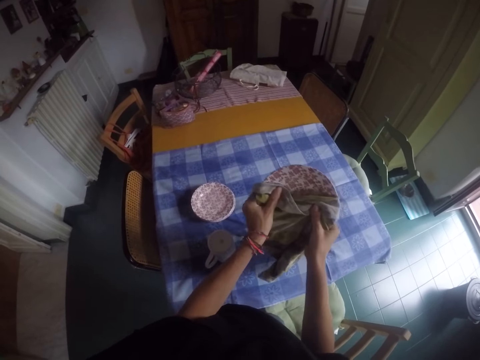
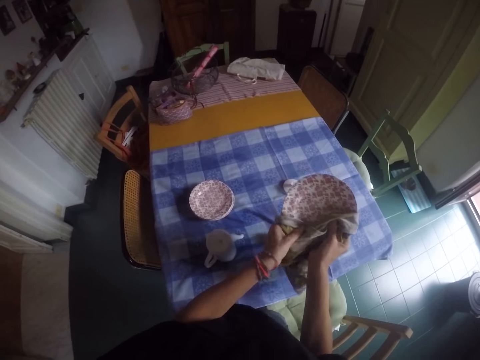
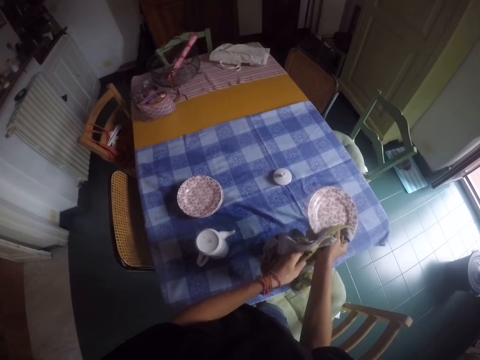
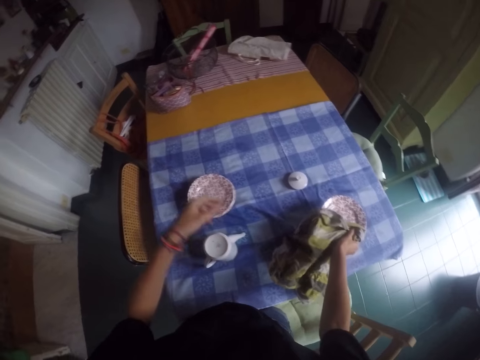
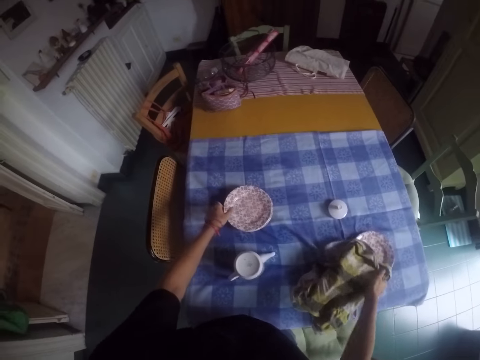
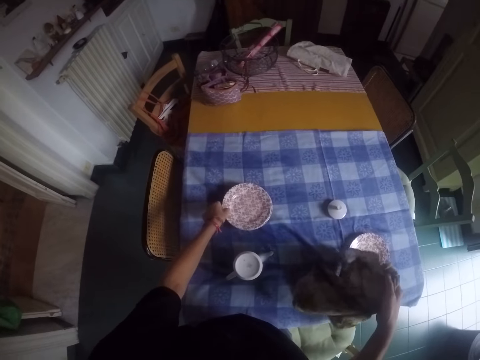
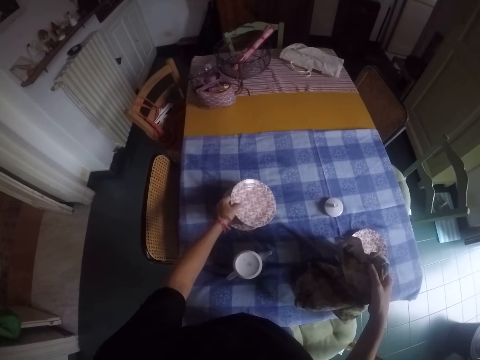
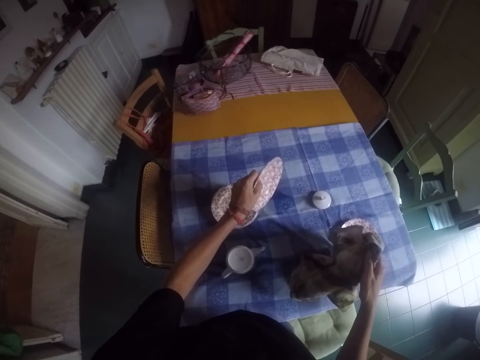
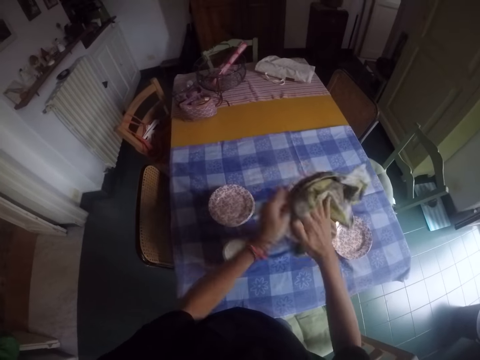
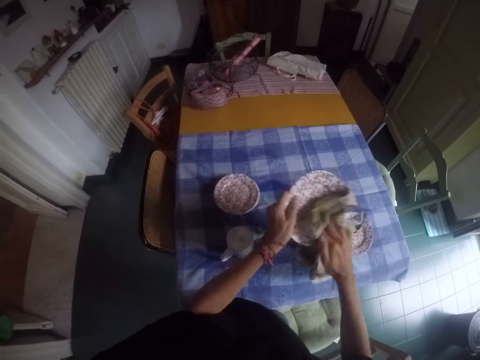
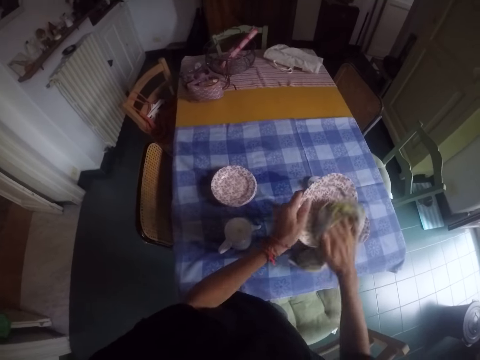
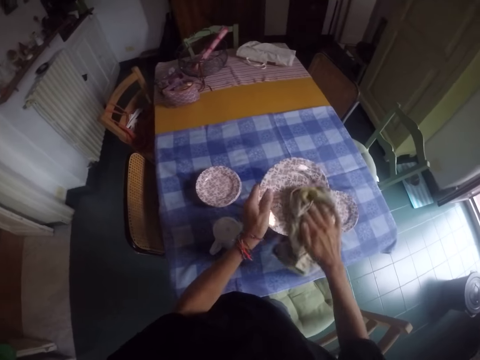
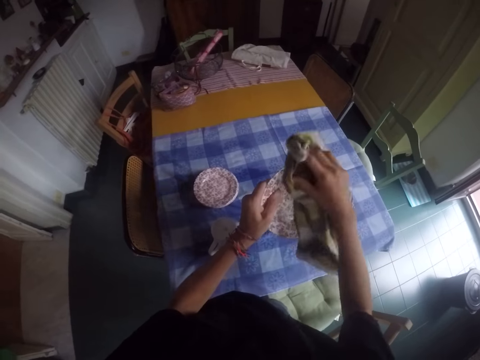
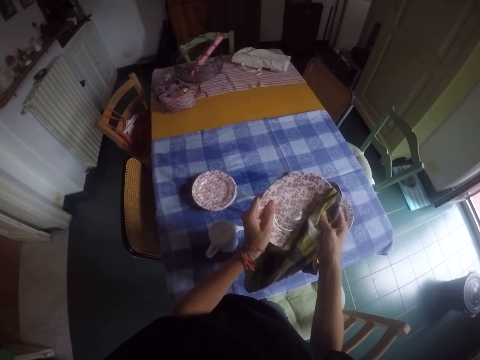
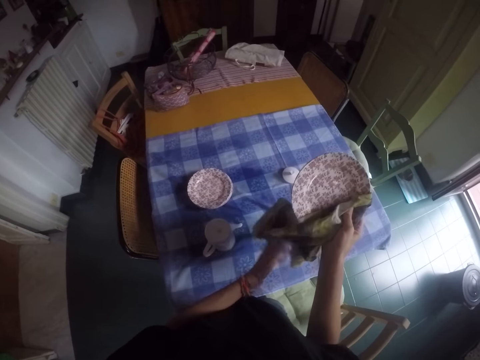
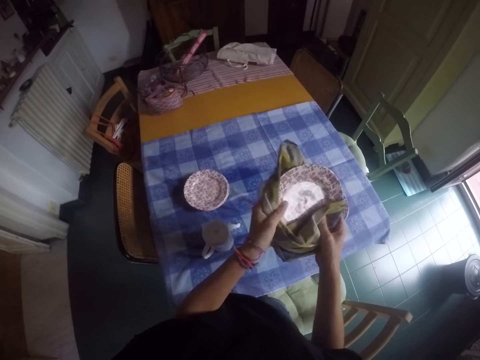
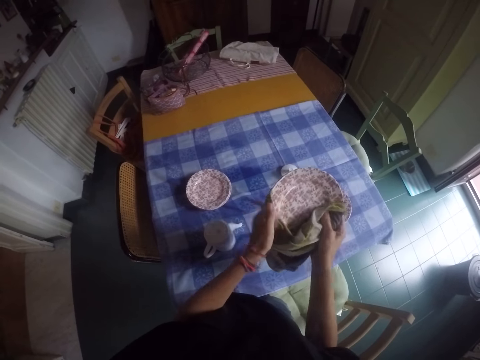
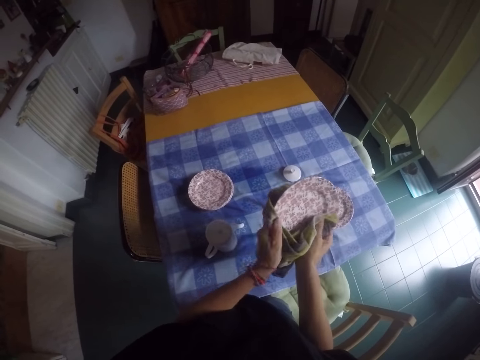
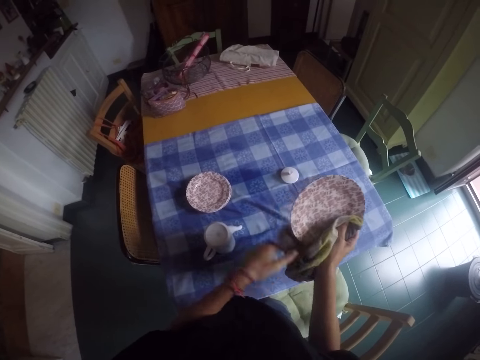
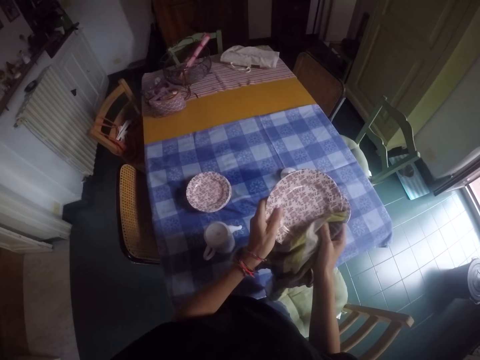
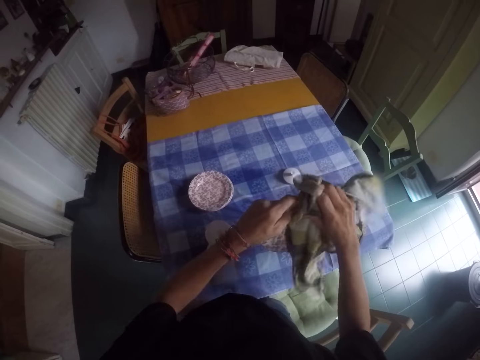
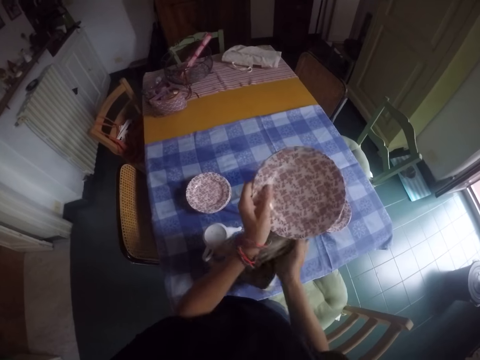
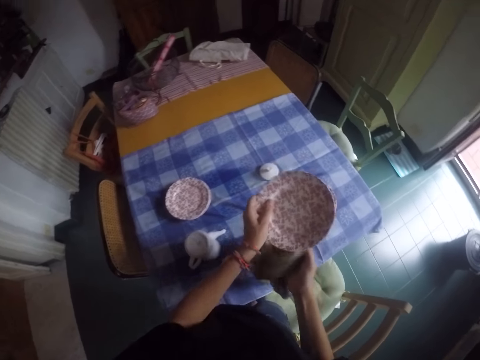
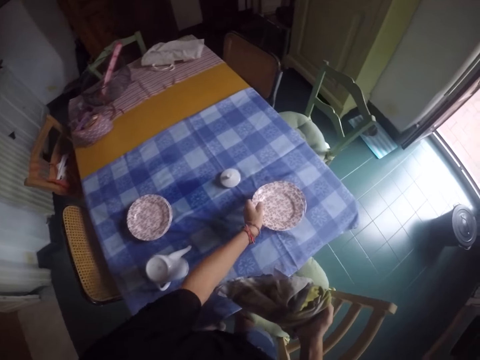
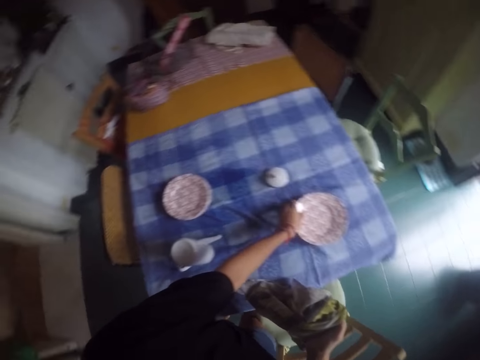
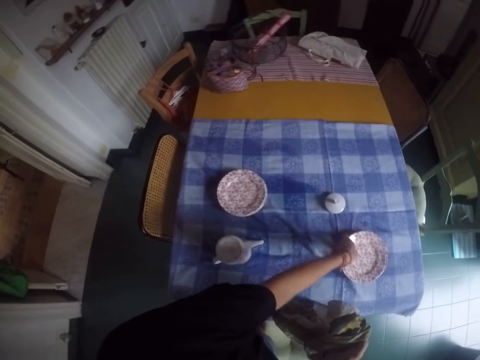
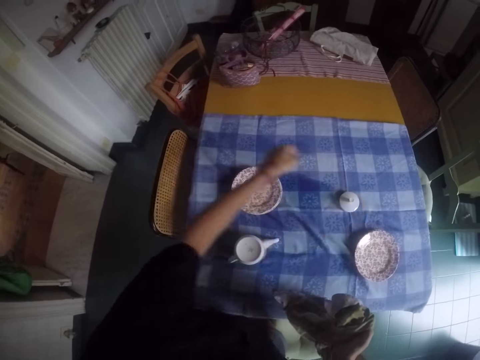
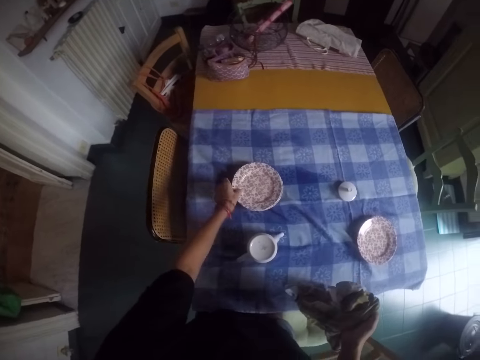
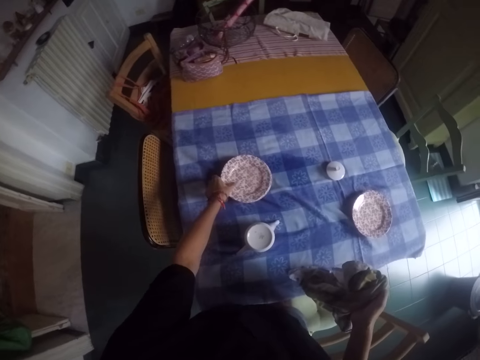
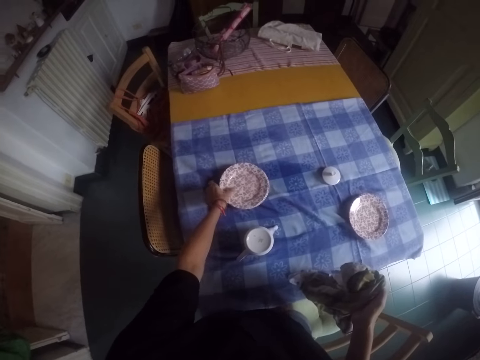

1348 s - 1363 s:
The camera wearer places the plate on the table. They move a hand. They pick up a plate from the other plates. They wipe the plate using the towel. They place the plate on the other plates. They move their hands.

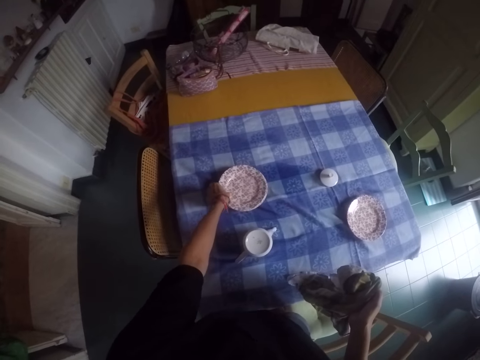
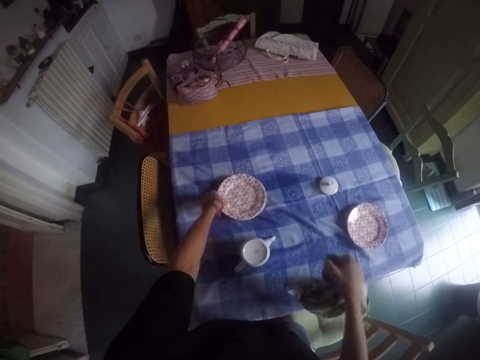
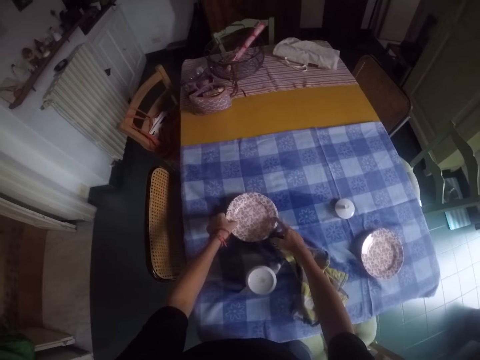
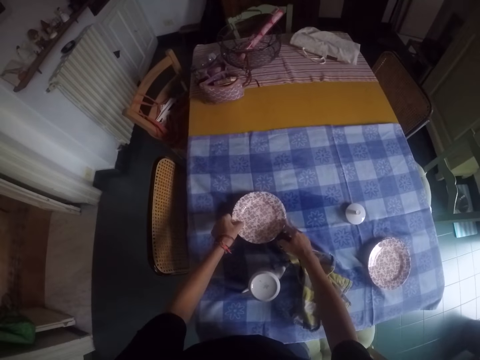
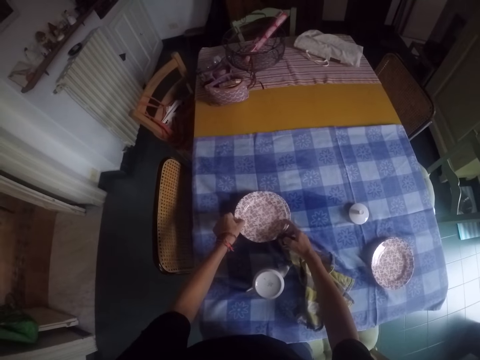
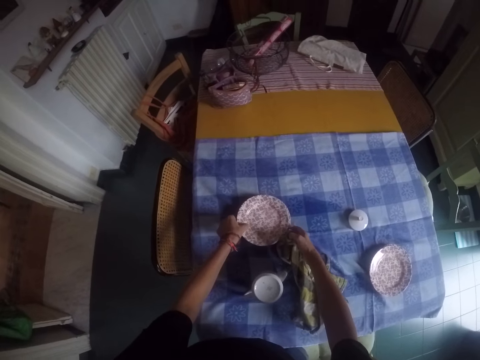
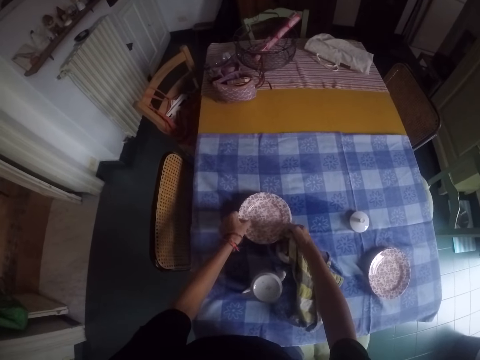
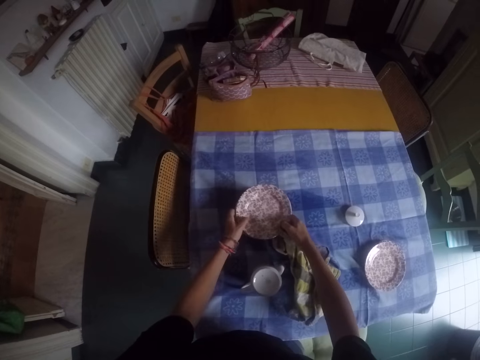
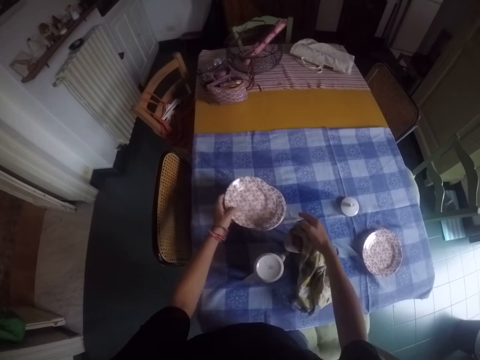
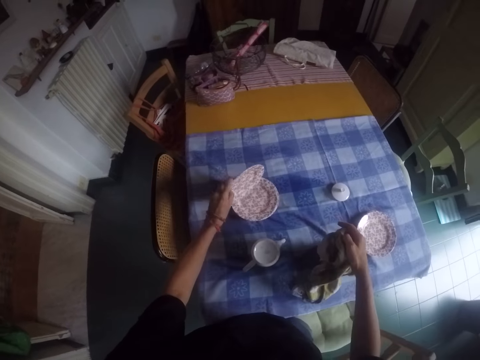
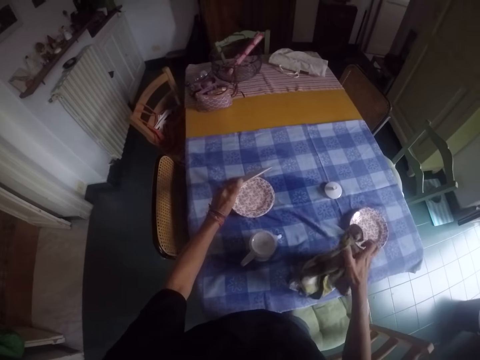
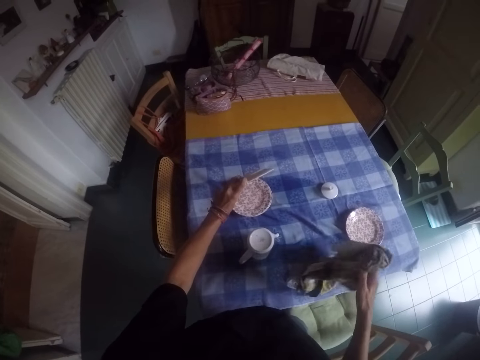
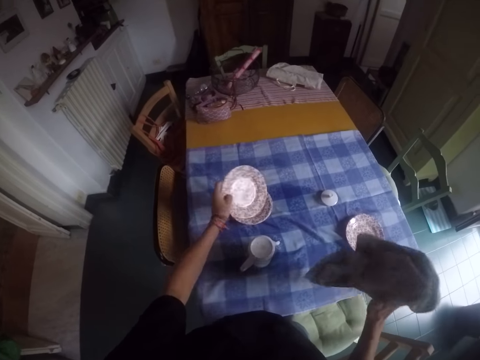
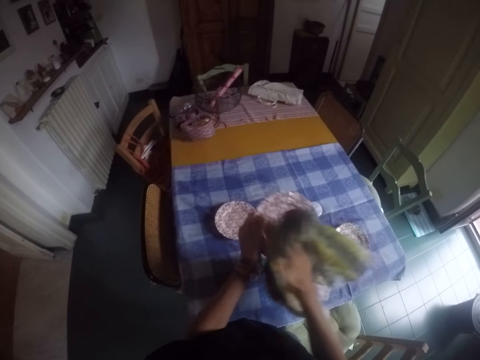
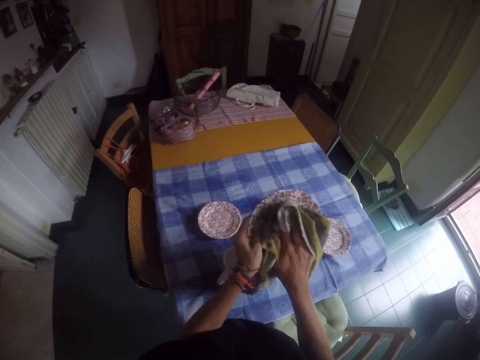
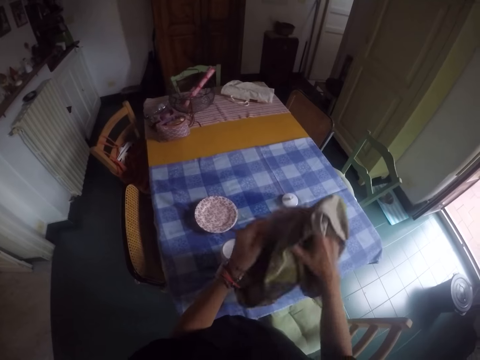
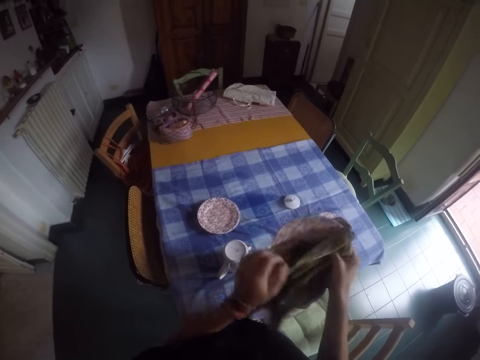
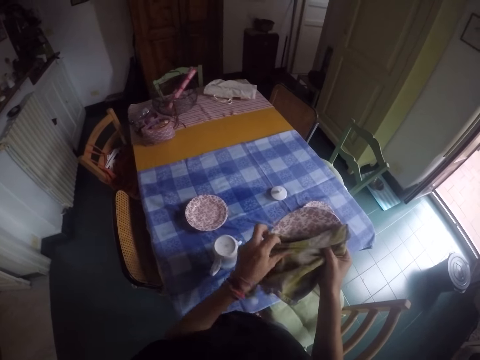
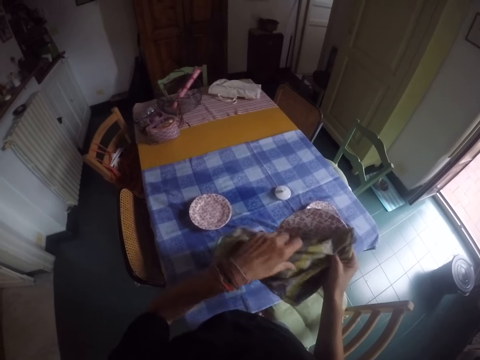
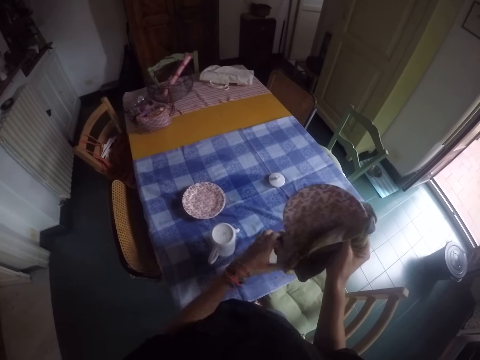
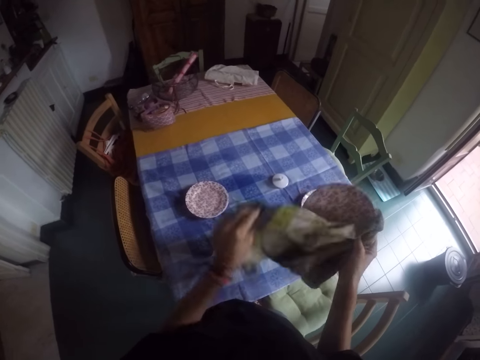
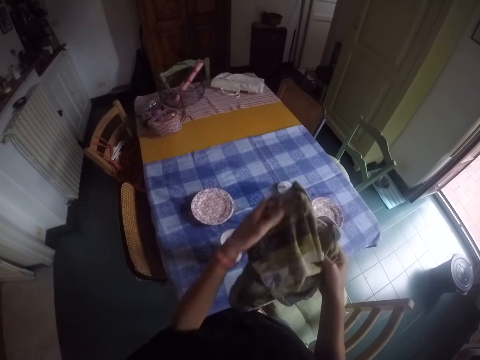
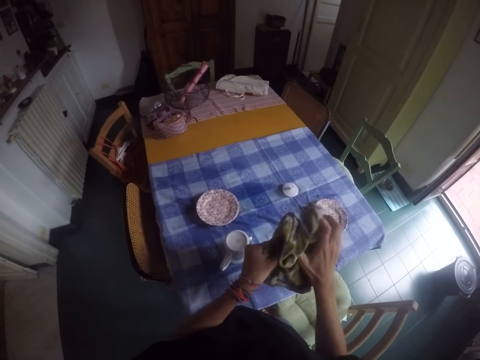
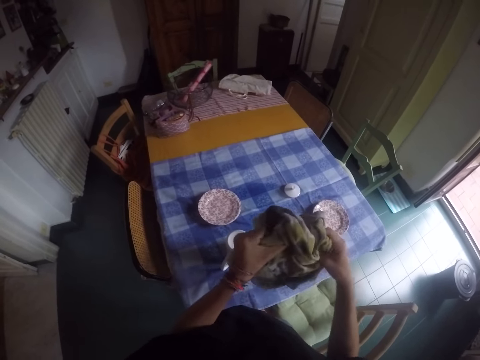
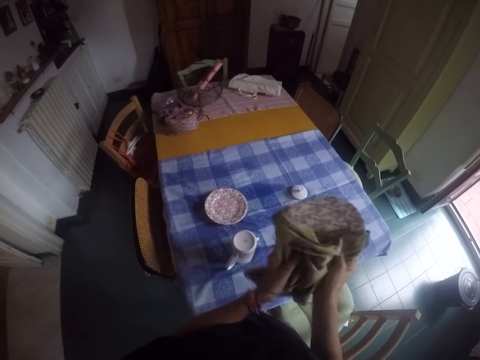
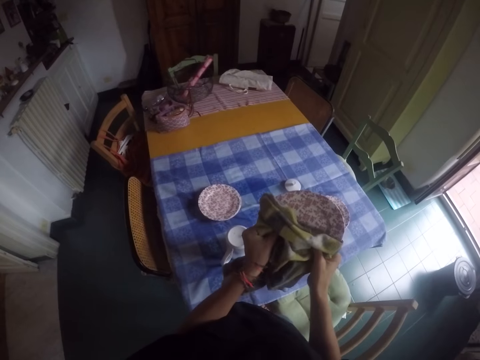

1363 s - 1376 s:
The camera wearer picks up a plate from the other plates. They move their hands. They dry the plate with a towel.
